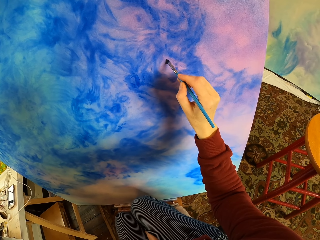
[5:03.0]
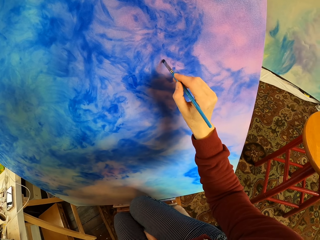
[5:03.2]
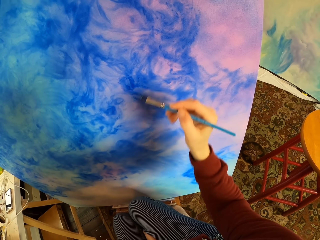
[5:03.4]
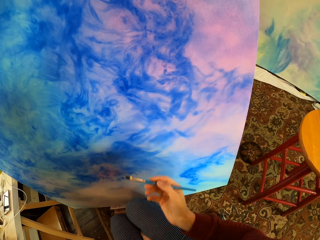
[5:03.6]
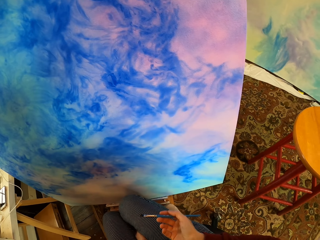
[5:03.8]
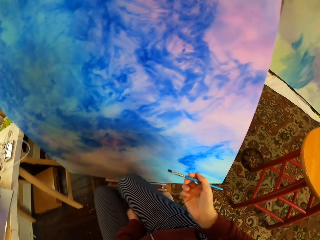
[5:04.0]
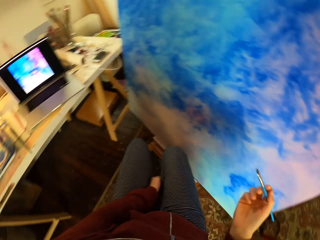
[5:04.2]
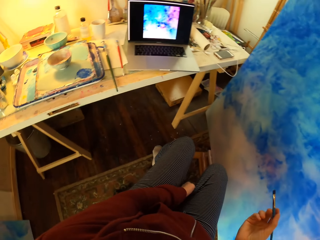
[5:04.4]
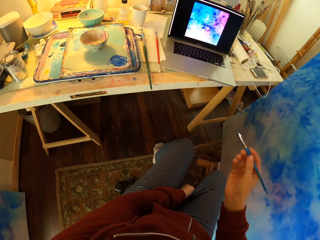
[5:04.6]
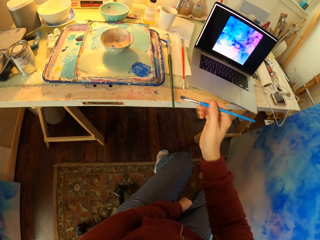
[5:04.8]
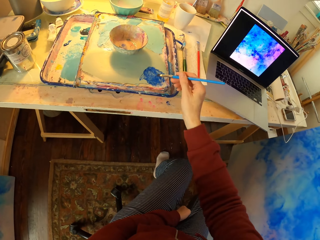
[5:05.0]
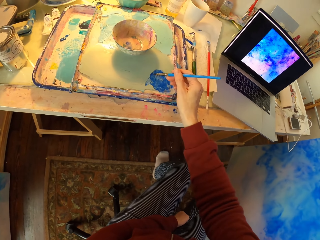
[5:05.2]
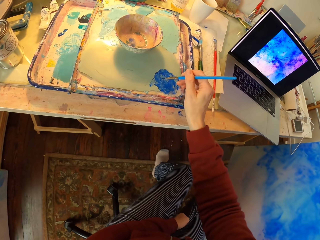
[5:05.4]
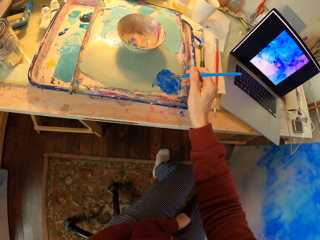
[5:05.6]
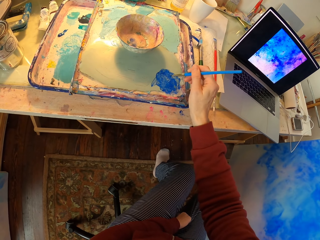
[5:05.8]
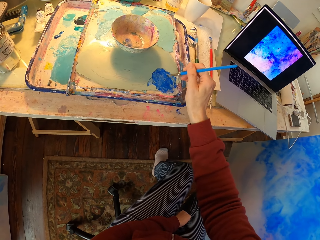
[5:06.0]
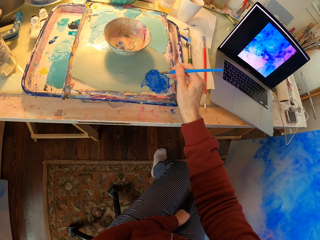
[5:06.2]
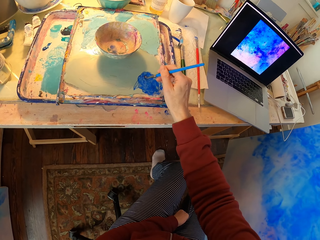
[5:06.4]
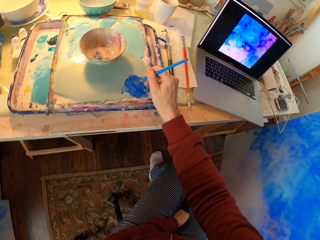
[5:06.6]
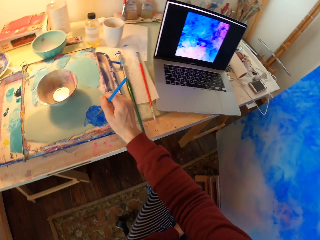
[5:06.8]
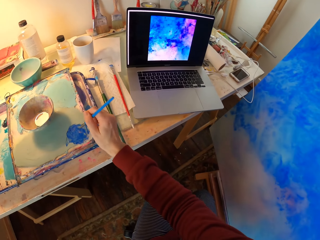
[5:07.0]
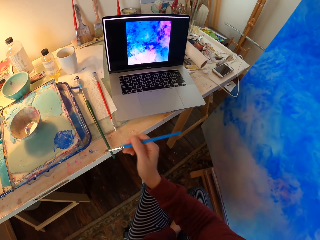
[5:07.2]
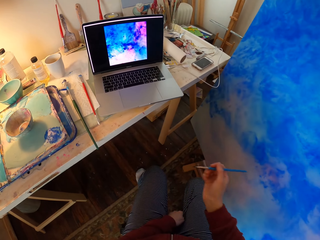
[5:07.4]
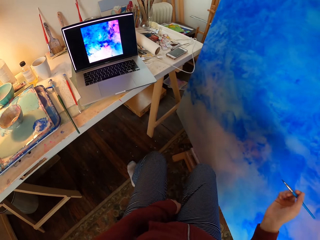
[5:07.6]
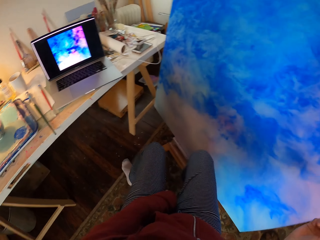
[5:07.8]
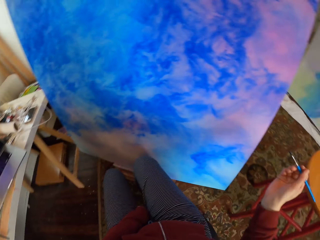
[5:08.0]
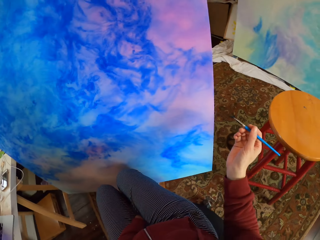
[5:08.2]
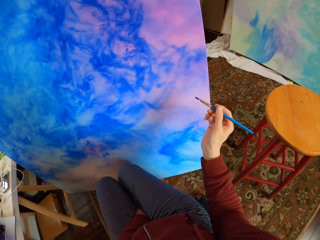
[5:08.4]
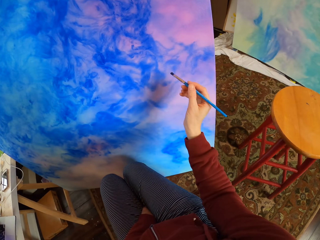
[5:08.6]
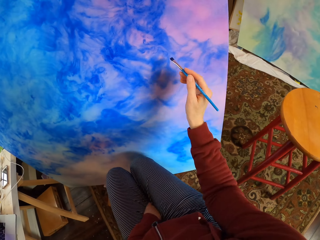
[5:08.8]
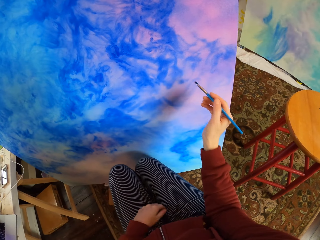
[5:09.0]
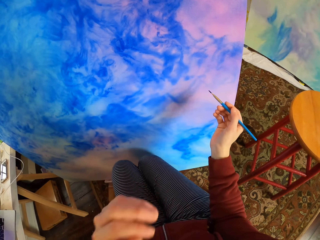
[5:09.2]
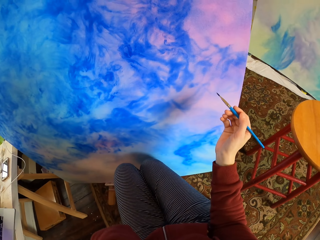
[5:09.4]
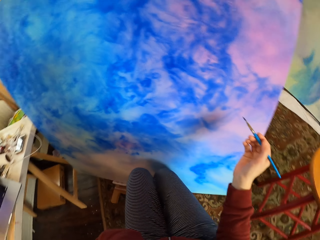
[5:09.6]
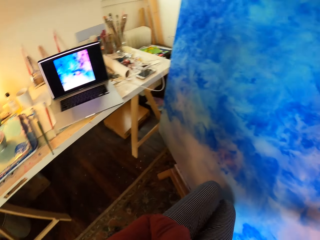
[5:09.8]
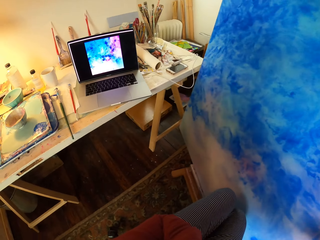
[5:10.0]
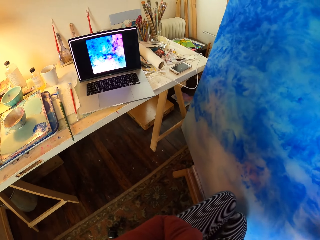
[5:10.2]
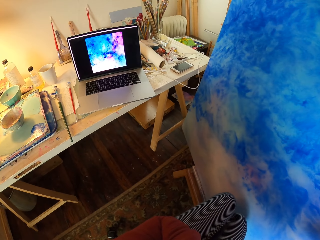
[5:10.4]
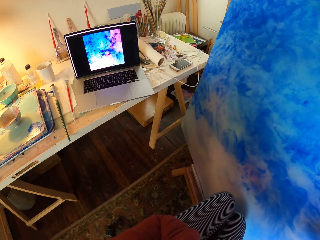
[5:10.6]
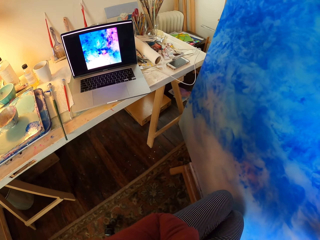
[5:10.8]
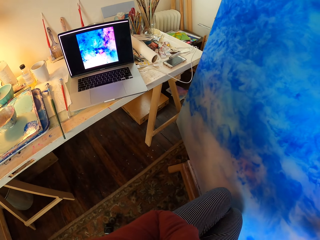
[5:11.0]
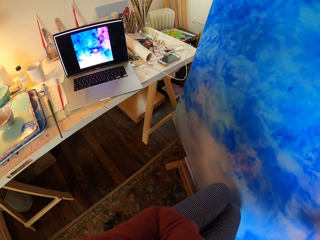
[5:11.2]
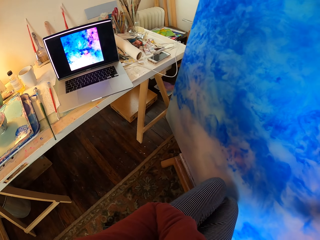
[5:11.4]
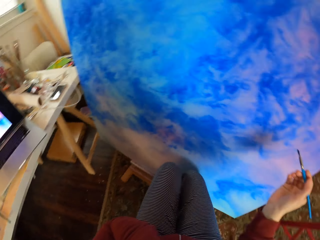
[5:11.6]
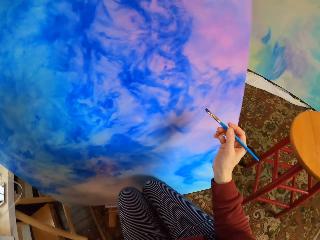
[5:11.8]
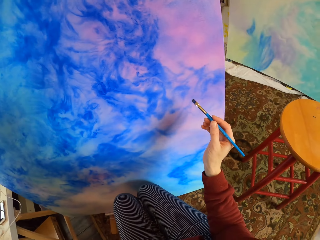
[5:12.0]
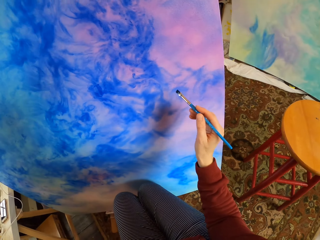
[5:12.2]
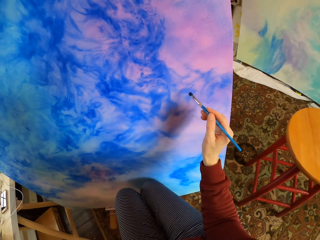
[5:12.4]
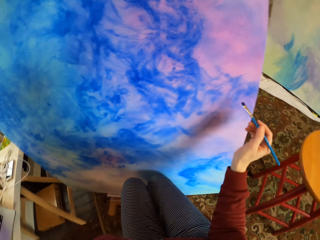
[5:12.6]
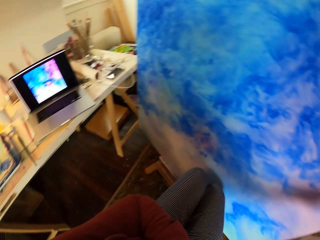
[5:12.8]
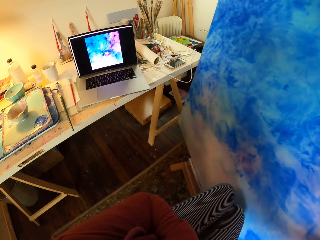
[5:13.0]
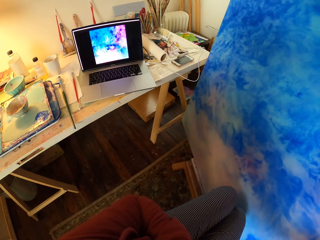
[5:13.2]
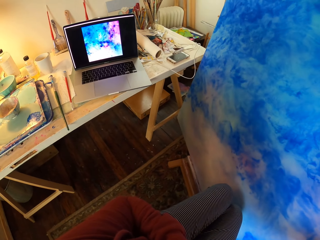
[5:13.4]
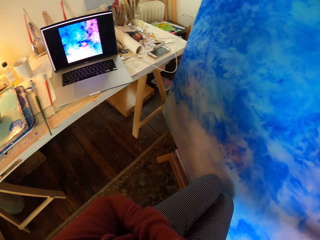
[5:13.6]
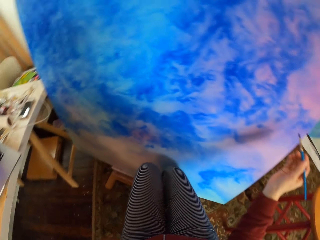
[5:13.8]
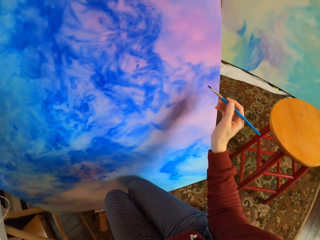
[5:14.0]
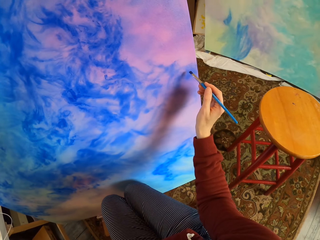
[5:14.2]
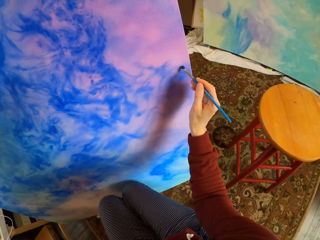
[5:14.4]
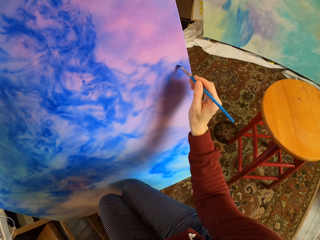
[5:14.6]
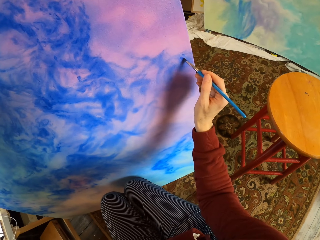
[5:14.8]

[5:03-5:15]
The camera wearer looks on the painting on the laptop. They paint on paper. They dip the paint brush in ink. They rub the painting brush in the paint color. They look at the paint art on the board. They look on the painting on the laptop.

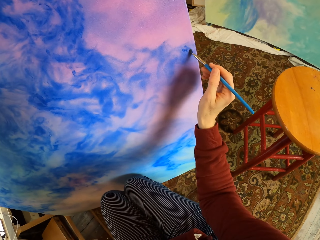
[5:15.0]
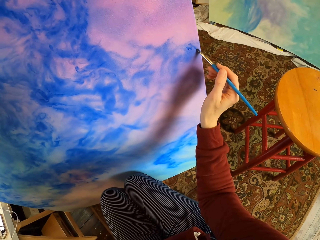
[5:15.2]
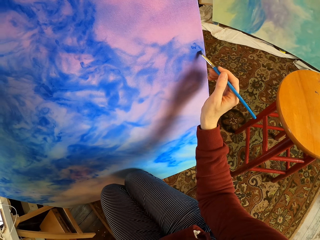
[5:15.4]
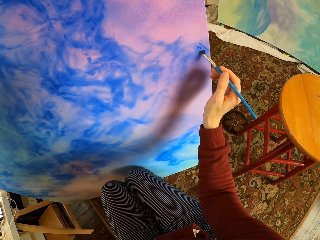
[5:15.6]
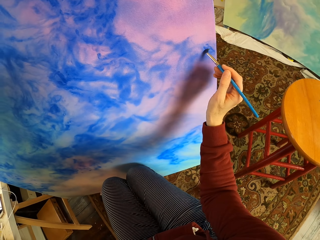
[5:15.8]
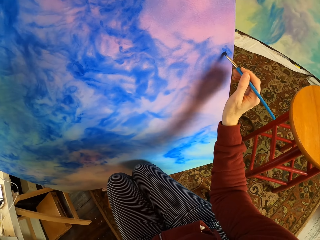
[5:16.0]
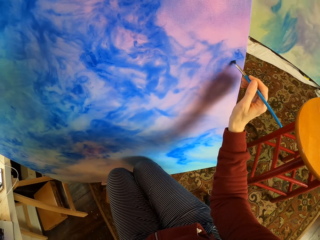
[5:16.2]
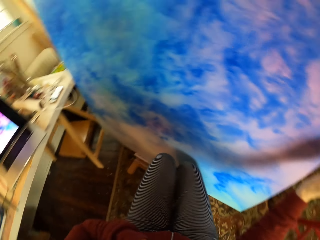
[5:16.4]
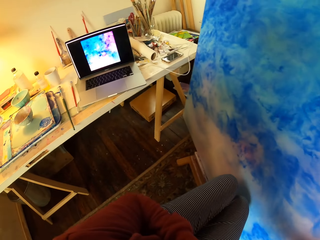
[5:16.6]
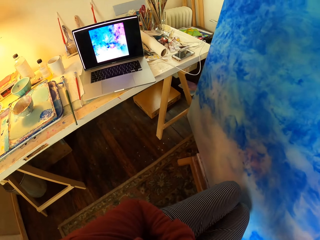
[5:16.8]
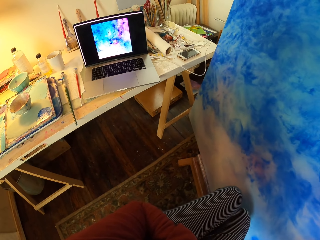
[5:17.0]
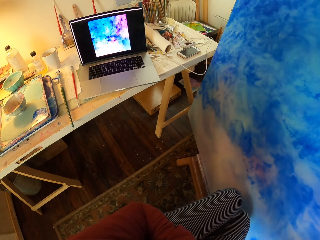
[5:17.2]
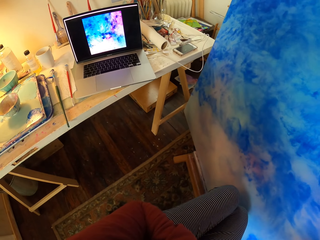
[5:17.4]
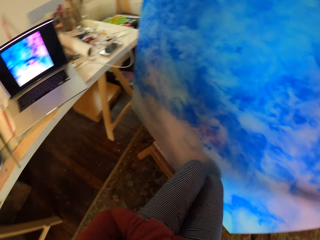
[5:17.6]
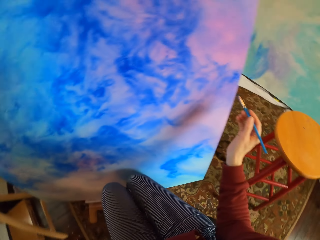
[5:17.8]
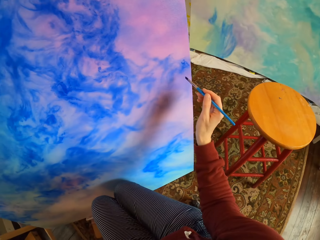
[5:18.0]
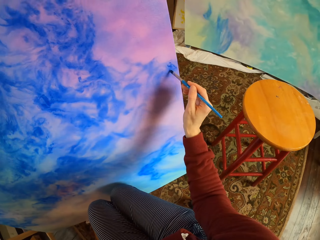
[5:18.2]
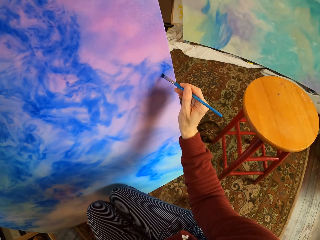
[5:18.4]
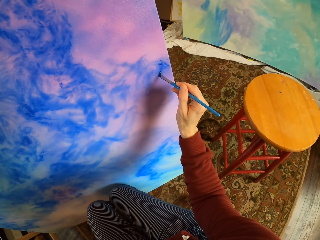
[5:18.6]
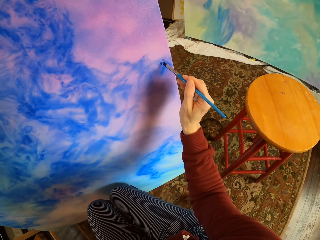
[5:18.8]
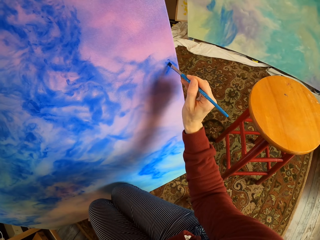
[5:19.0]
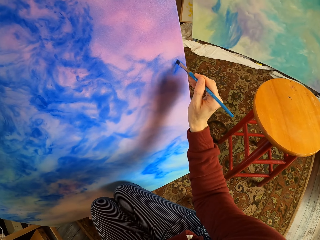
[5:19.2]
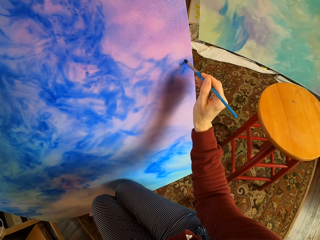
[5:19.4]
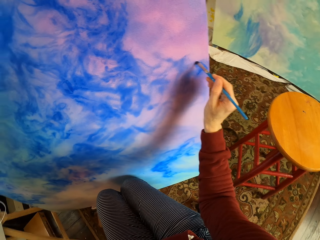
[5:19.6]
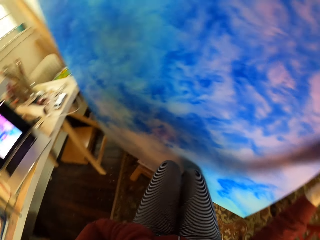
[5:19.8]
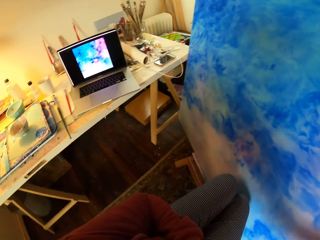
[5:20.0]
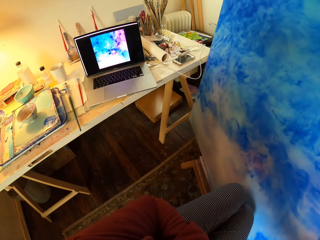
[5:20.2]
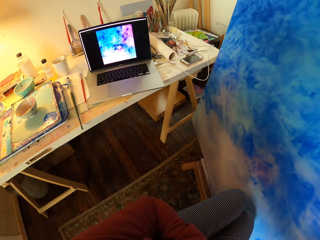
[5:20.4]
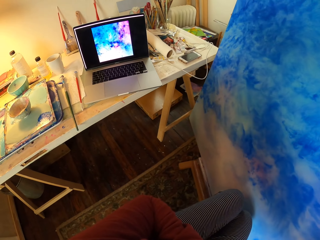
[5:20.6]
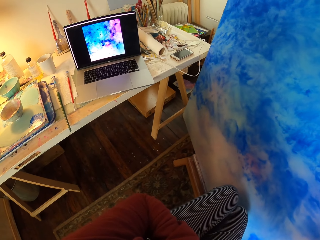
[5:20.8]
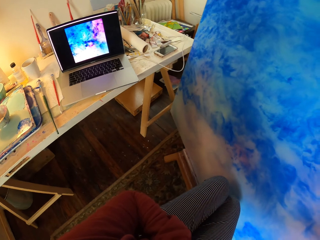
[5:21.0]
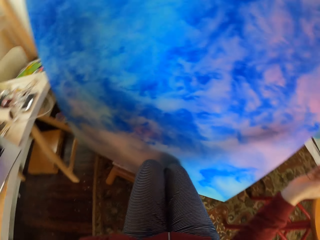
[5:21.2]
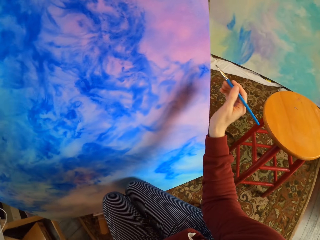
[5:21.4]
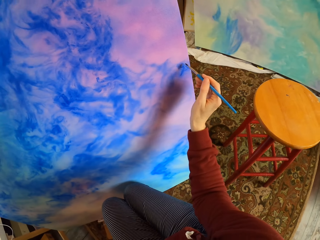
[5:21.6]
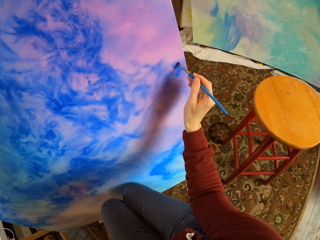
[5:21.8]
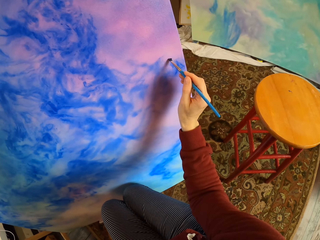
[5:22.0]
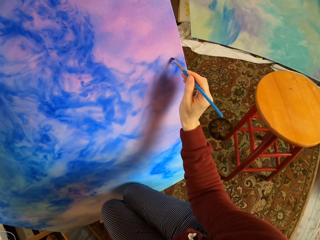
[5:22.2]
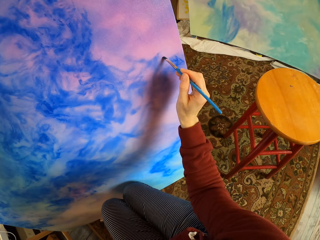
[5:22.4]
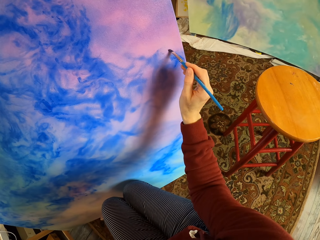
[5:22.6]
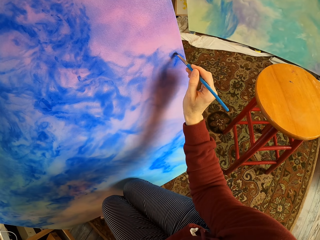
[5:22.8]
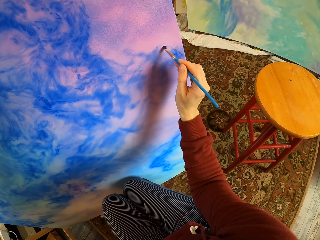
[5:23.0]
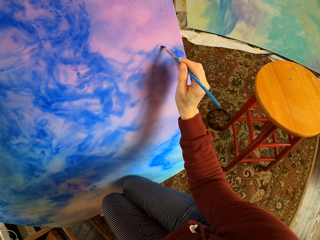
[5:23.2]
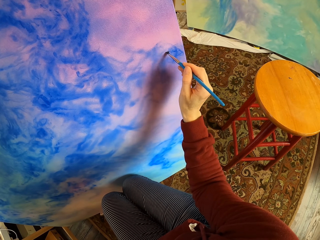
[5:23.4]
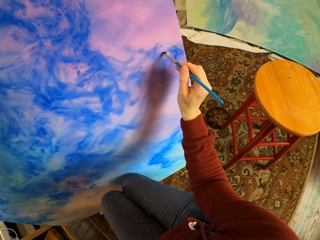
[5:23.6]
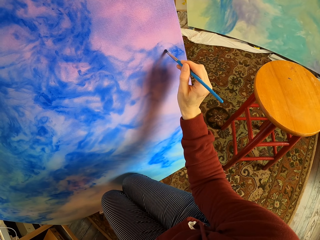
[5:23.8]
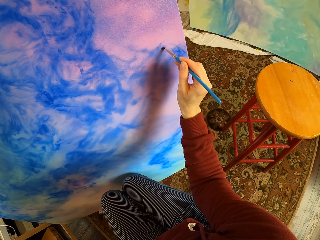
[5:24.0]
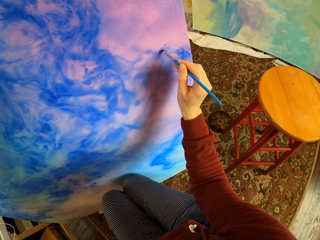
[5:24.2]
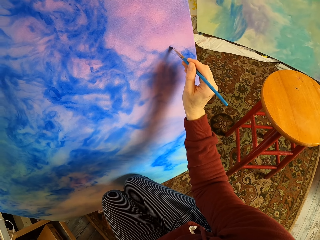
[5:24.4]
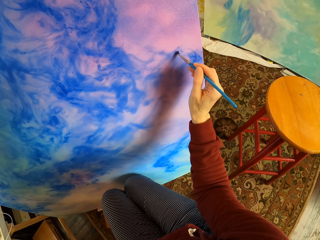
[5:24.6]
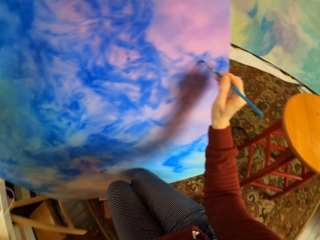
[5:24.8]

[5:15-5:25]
The camera wearer paints the art on the board. They look at the laptop. They paint the art on the board. They look at the laptop. They paint the art on the board.
